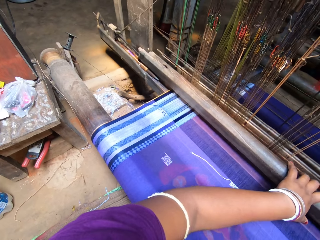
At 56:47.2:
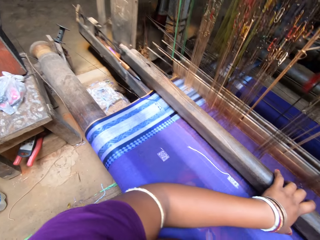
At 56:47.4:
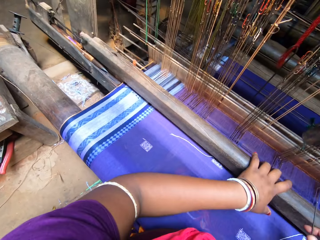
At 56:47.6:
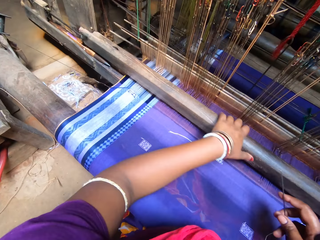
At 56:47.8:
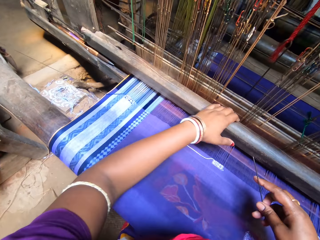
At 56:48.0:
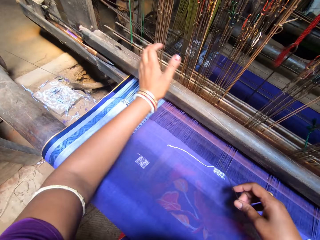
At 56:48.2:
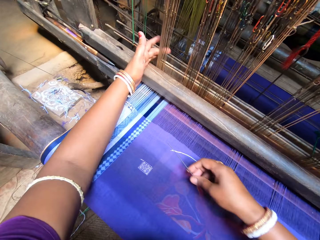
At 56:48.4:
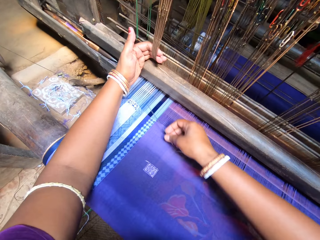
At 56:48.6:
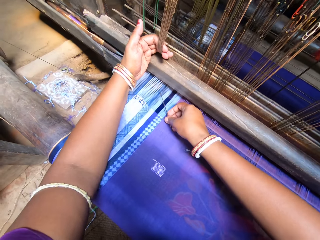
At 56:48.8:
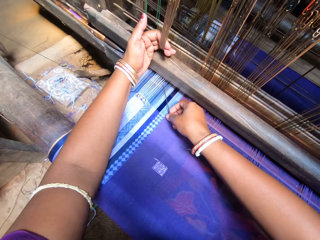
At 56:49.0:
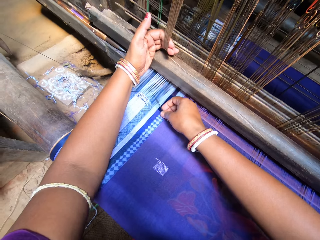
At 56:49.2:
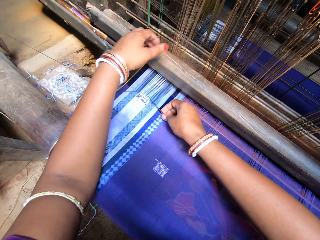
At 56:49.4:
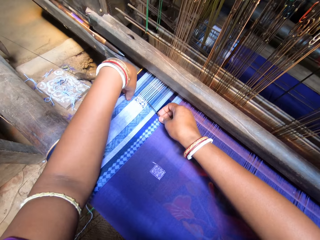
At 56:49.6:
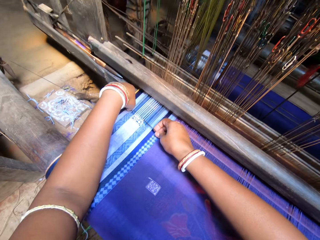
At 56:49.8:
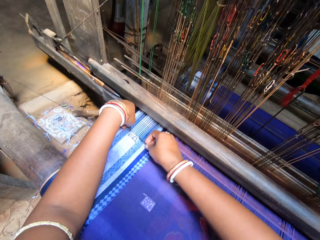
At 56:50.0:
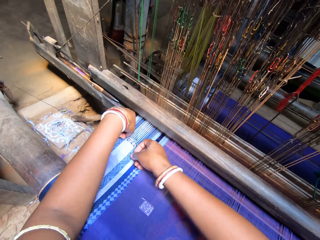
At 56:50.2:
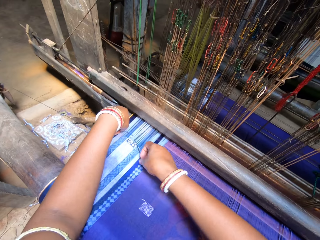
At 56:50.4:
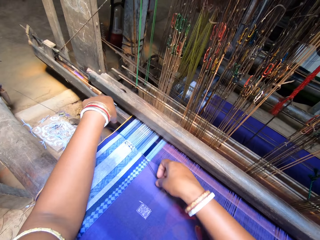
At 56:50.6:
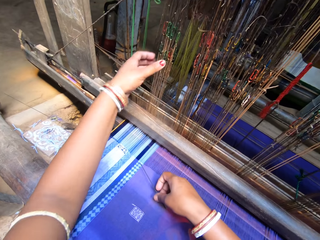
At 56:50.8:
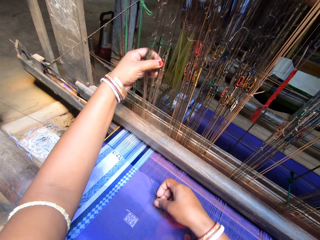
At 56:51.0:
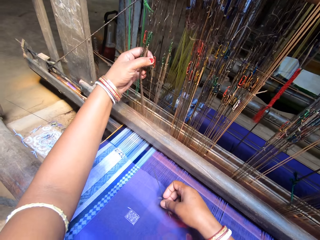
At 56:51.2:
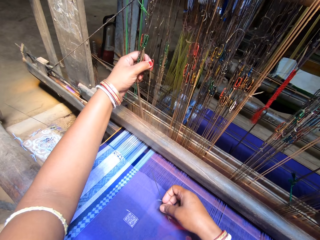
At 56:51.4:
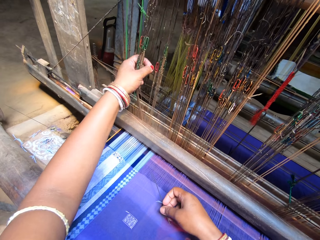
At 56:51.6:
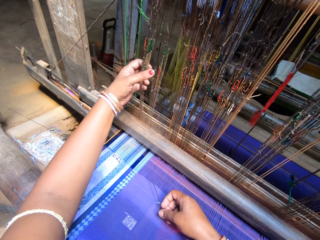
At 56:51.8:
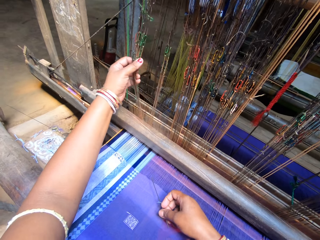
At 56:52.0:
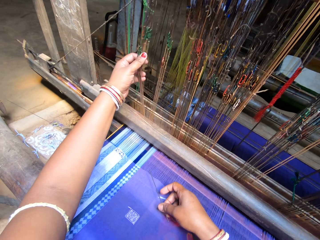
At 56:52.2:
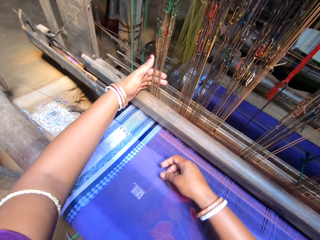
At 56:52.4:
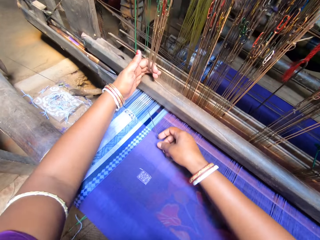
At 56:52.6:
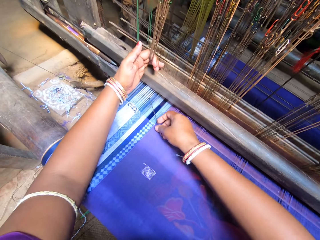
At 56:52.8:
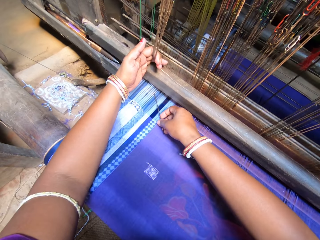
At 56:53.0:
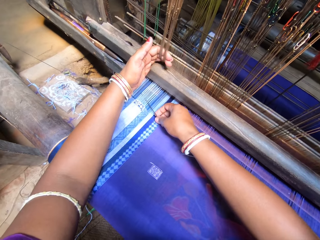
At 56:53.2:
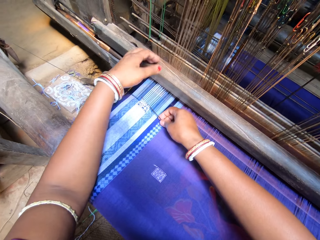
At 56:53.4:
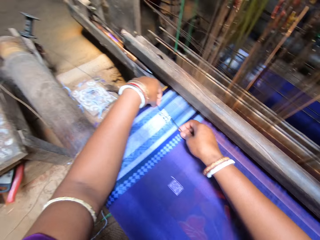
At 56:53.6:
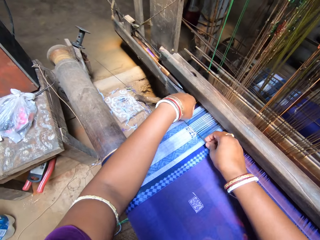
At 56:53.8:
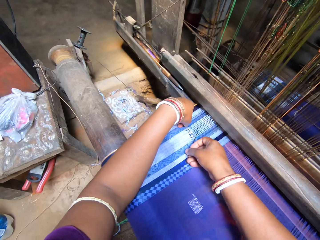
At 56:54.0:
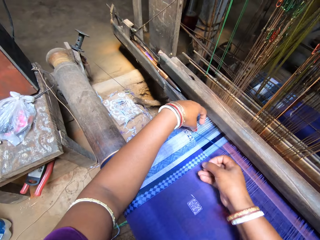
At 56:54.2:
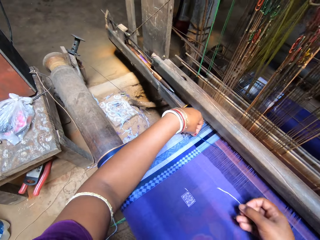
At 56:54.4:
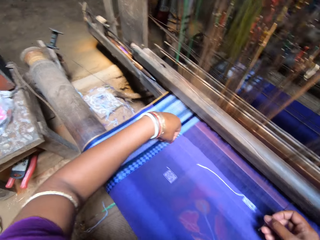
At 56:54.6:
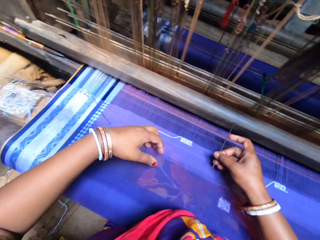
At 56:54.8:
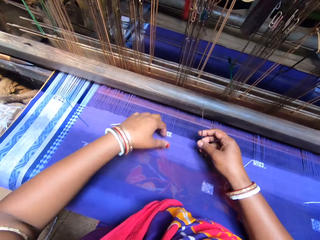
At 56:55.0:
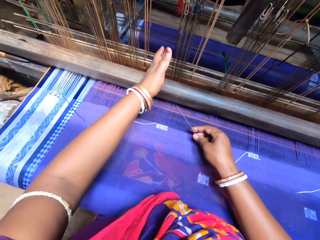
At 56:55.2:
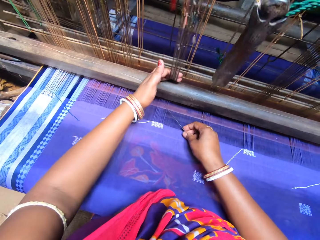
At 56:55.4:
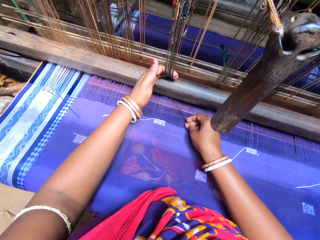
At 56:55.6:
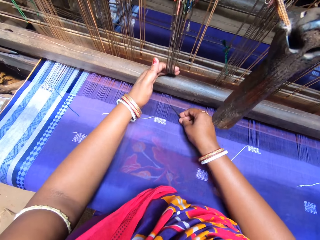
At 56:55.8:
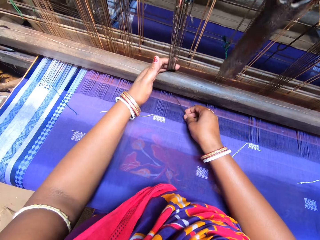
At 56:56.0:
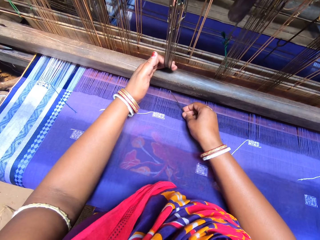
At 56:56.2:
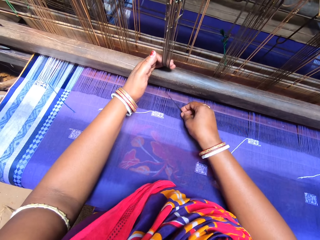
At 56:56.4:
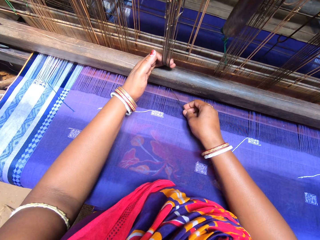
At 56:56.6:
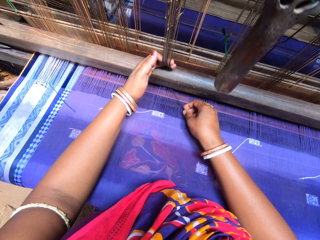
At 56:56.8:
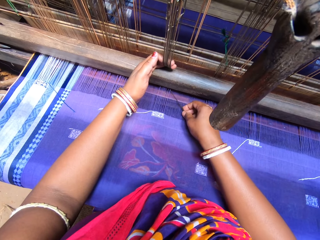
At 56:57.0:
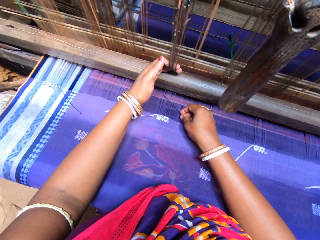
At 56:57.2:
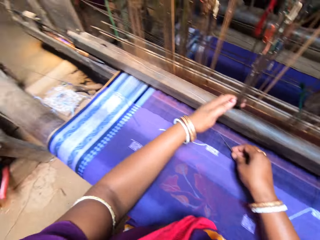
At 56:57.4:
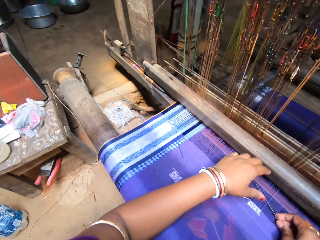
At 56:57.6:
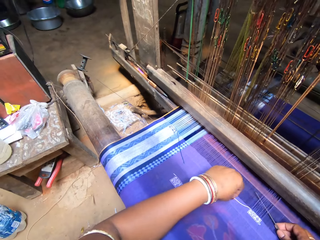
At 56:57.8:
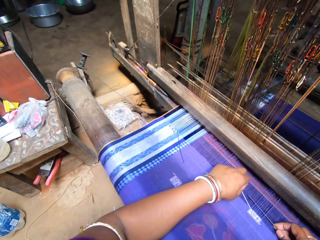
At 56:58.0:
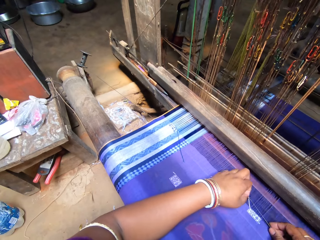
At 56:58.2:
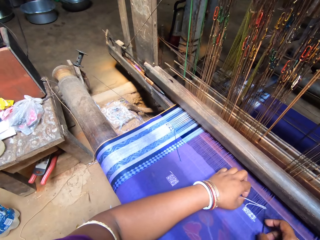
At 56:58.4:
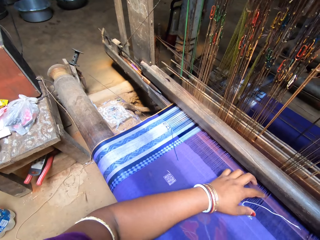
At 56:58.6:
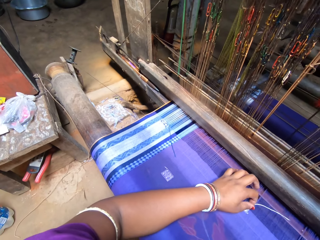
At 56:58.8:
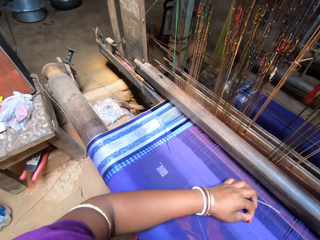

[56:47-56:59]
The camera wearer picks the pin from the tapestry with her right hand. She rolls thread into the tapestry with the pin in her right hand.

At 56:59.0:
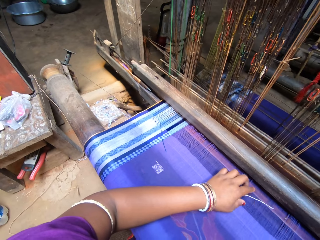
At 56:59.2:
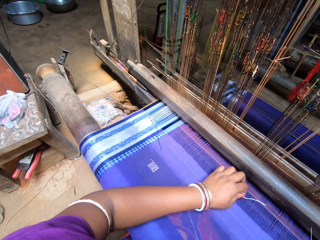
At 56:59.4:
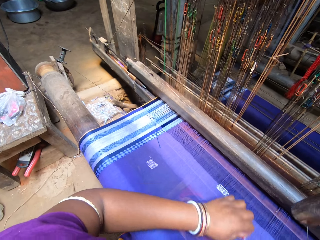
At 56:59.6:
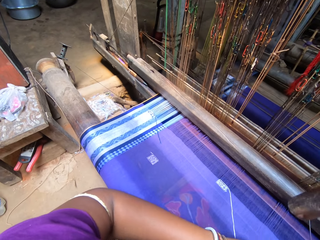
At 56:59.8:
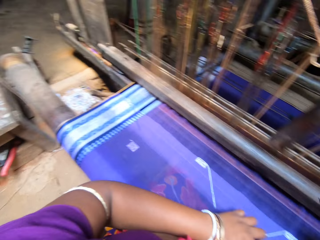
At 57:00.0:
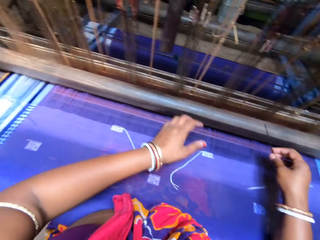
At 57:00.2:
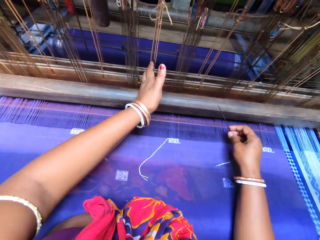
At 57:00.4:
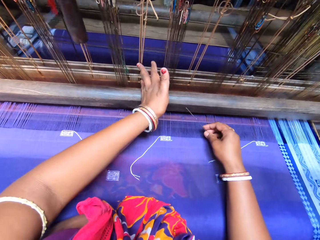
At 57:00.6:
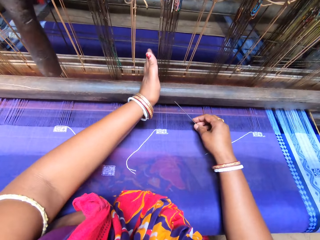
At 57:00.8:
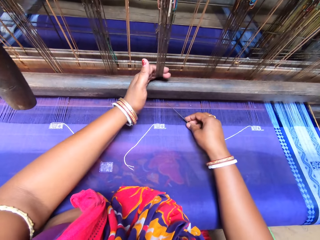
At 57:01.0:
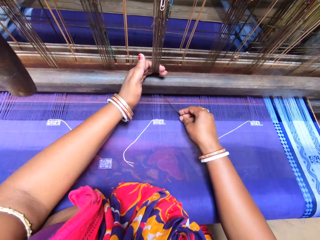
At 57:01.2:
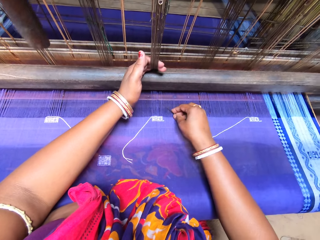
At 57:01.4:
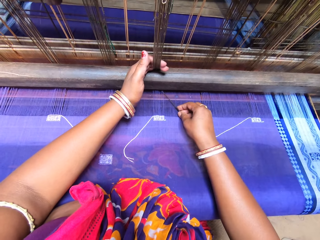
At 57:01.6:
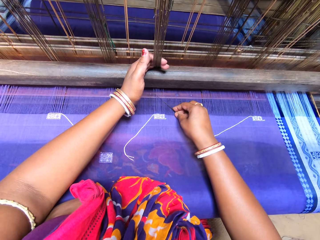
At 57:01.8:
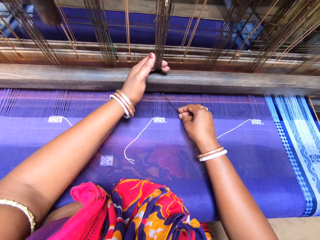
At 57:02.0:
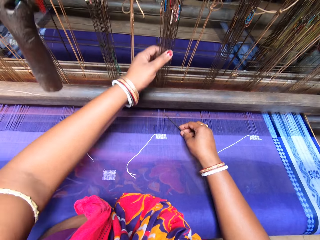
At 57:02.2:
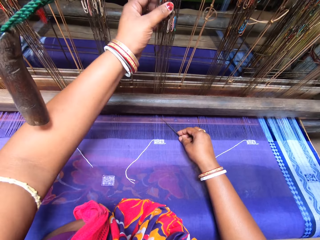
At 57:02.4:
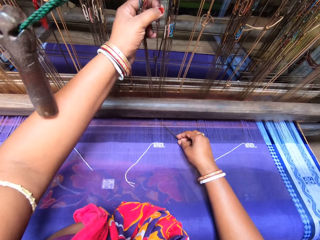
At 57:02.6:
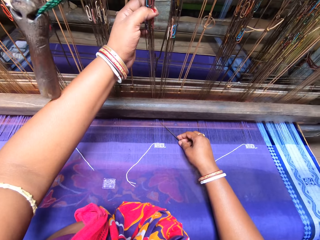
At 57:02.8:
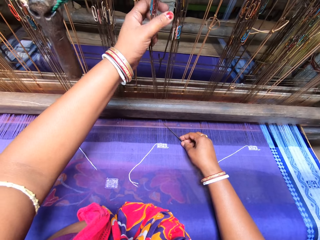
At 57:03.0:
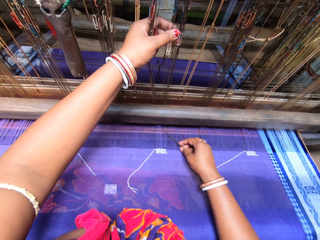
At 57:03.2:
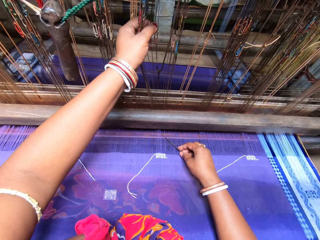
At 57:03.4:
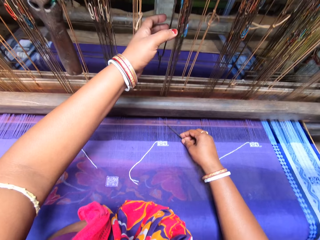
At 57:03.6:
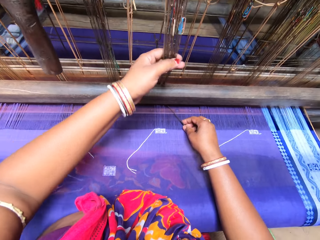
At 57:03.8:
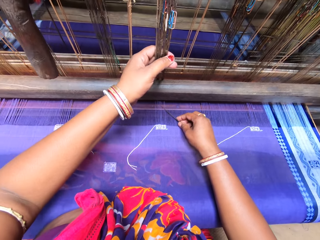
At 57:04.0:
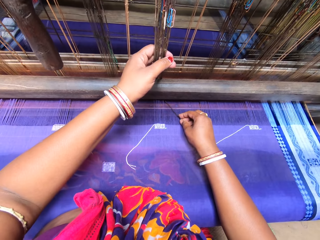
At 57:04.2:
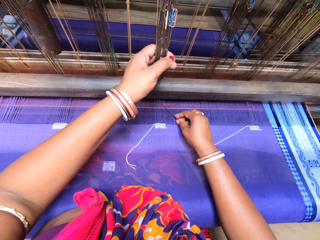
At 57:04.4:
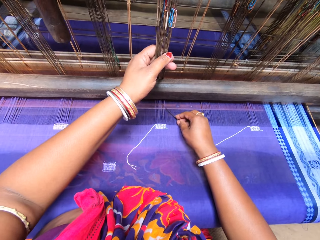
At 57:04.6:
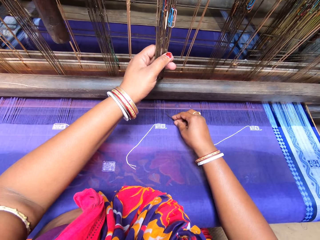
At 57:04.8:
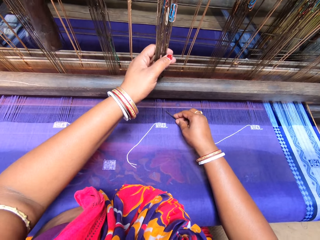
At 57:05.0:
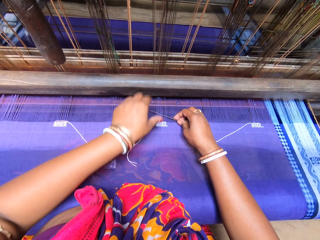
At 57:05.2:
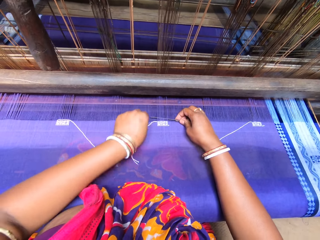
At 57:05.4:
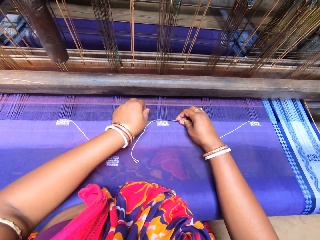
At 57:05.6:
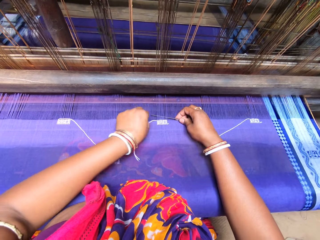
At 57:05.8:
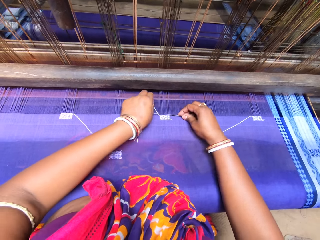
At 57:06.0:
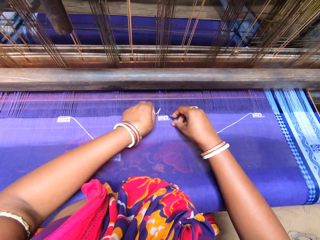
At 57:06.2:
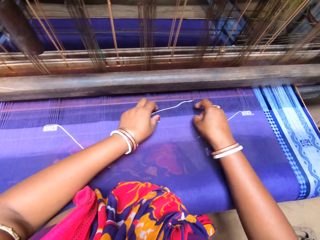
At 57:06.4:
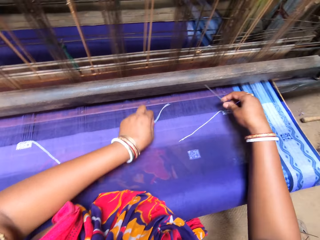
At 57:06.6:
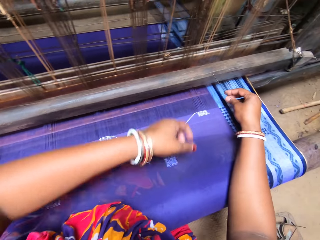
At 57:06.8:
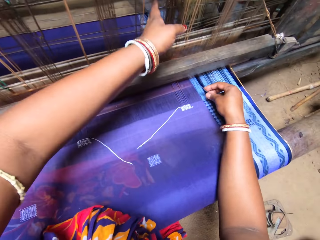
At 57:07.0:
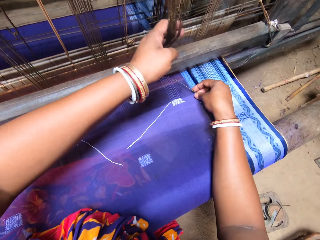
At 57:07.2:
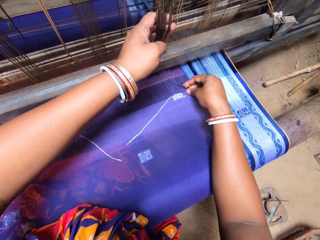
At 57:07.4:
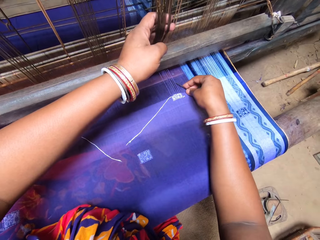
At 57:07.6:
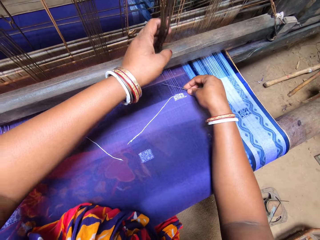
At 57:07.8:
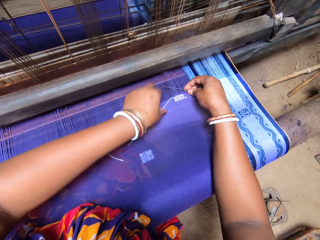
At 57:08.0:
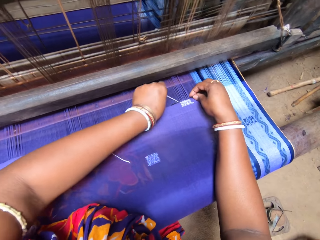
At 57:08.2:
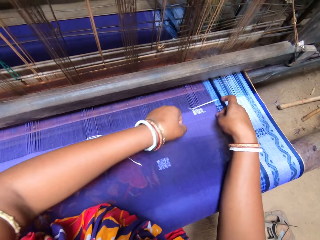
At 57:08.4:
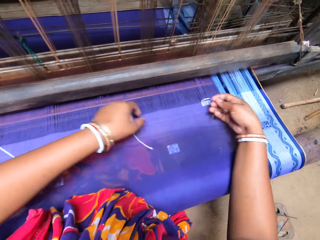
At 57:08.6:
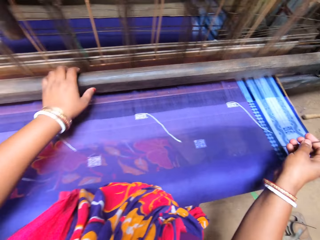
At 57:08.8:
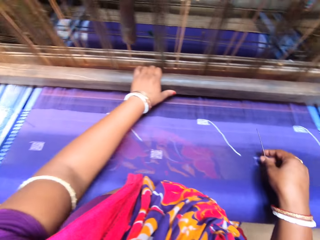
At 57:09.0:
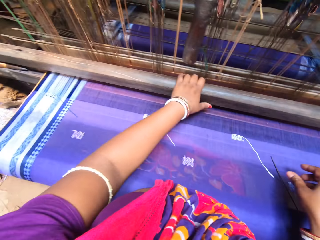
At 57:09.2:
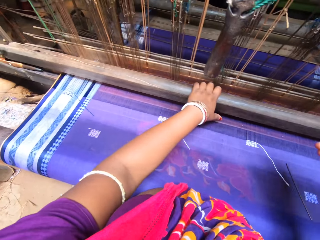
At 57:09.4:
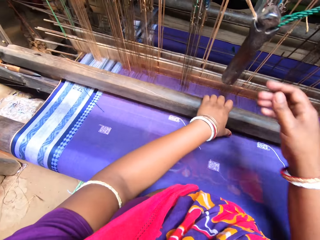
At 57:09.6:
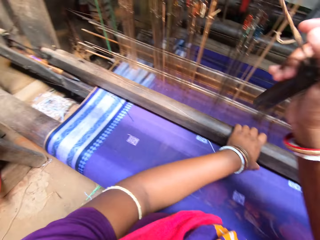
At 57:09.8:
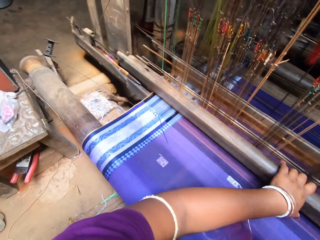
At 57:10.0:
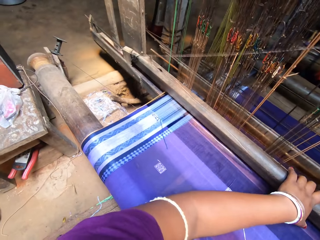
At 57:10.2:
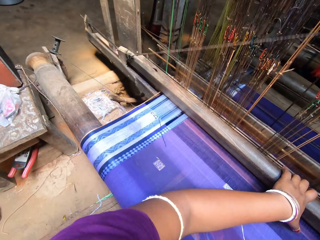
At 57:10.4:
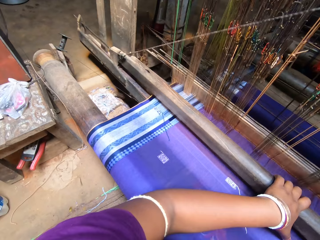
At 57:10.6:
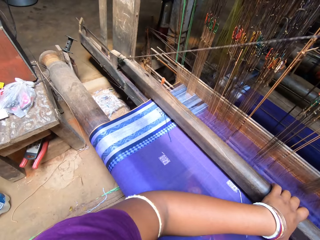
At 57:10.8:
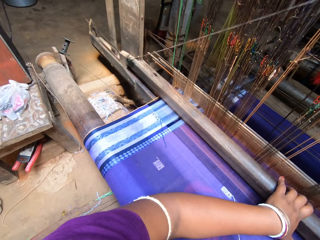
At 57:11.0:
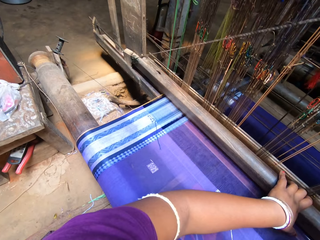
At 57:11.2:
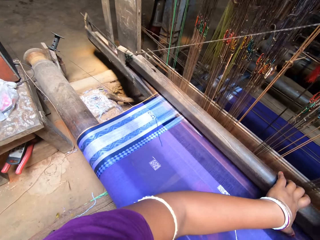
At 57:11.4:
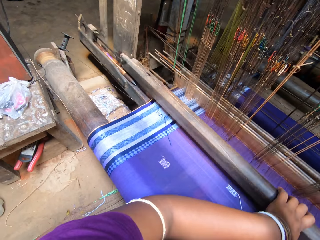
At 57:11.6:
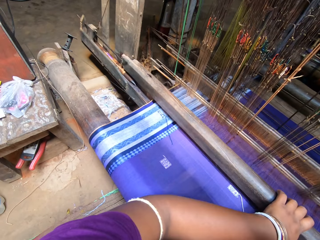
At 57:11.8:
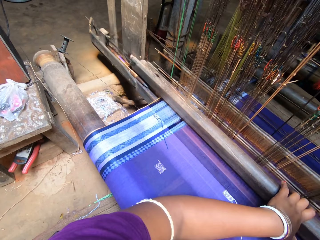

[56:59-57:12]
The camera wearer drops the pin on the tapestry with her right hand. She weaves the tapestry on the handloom with both hands. She rolls the machine on the fabric.
